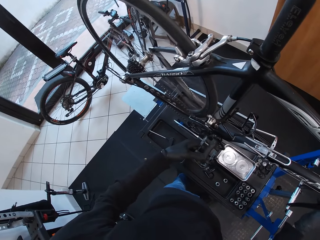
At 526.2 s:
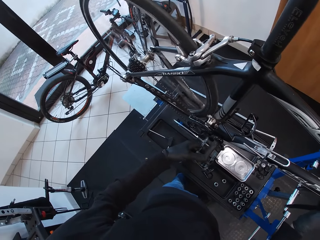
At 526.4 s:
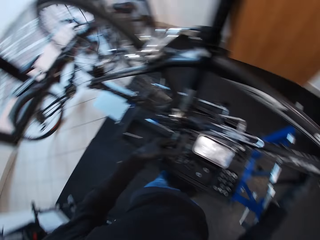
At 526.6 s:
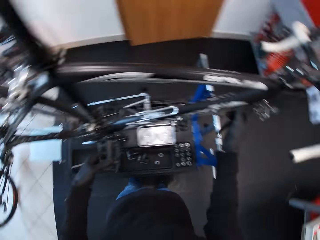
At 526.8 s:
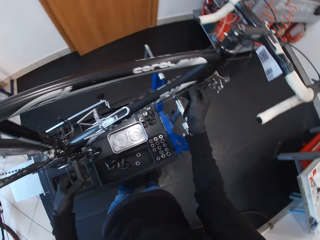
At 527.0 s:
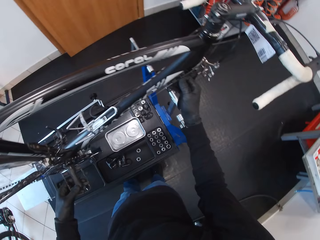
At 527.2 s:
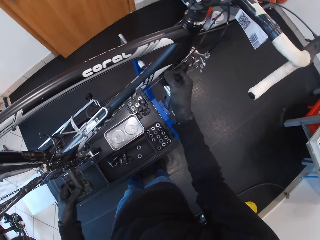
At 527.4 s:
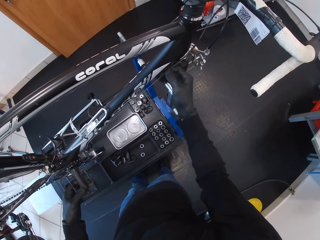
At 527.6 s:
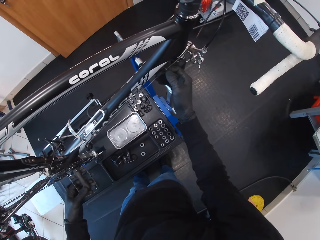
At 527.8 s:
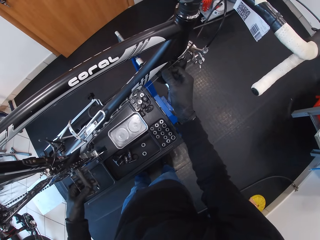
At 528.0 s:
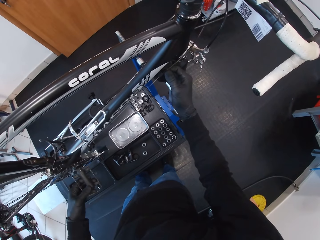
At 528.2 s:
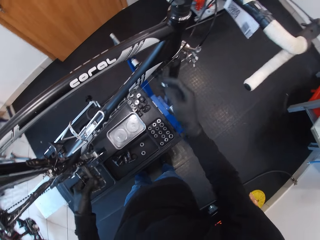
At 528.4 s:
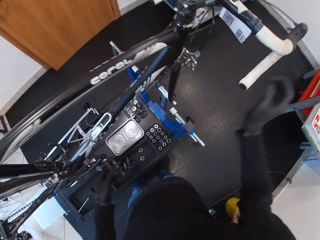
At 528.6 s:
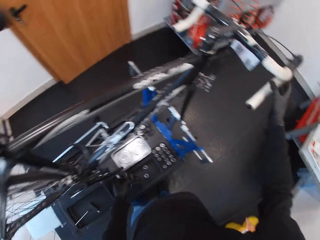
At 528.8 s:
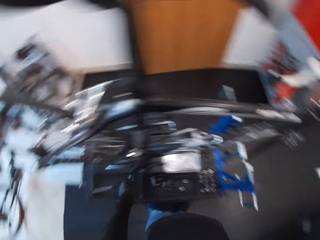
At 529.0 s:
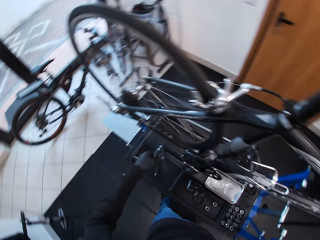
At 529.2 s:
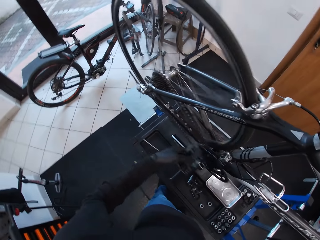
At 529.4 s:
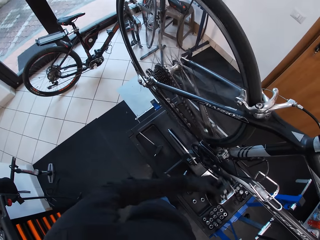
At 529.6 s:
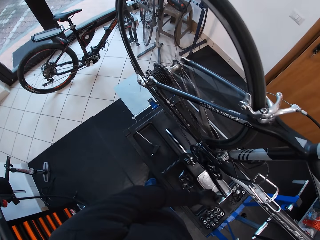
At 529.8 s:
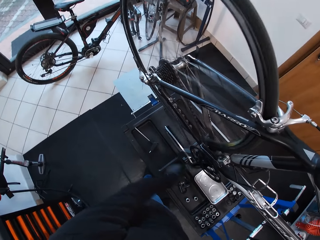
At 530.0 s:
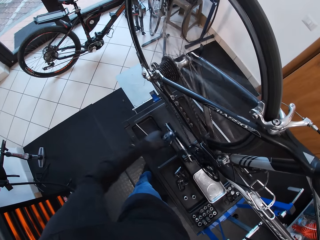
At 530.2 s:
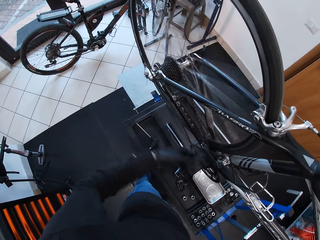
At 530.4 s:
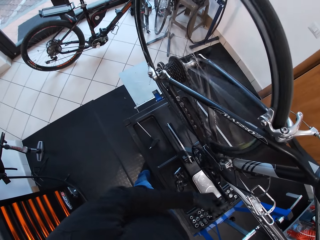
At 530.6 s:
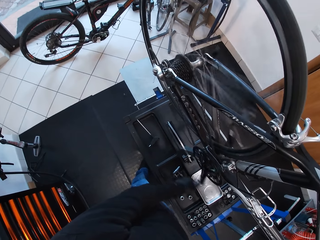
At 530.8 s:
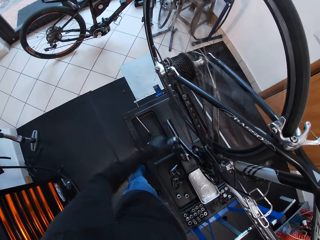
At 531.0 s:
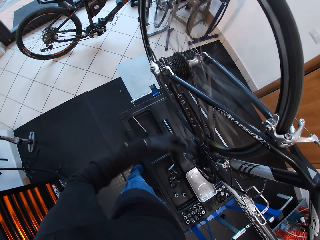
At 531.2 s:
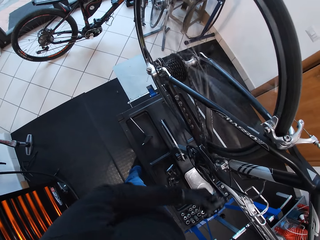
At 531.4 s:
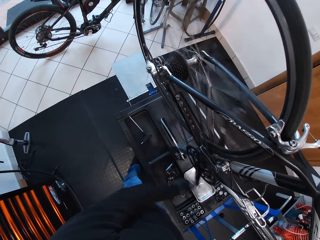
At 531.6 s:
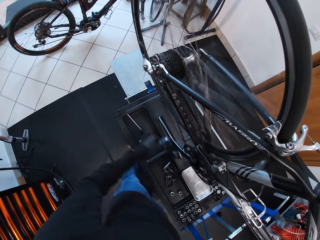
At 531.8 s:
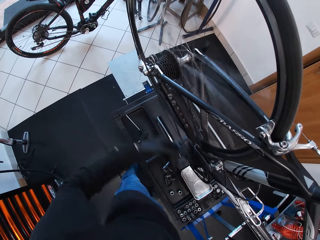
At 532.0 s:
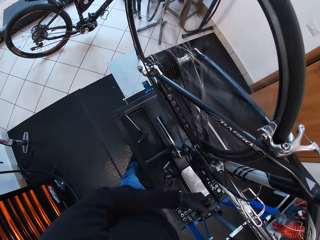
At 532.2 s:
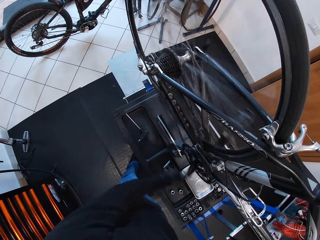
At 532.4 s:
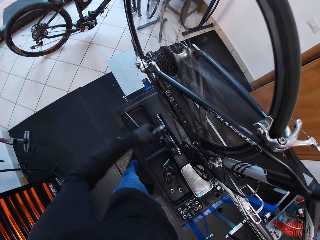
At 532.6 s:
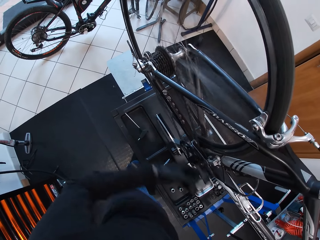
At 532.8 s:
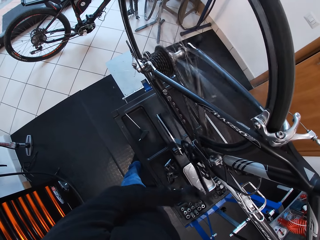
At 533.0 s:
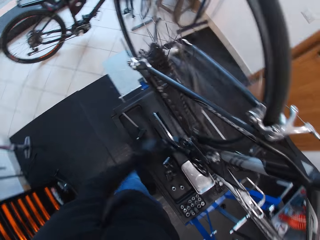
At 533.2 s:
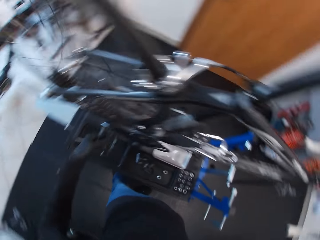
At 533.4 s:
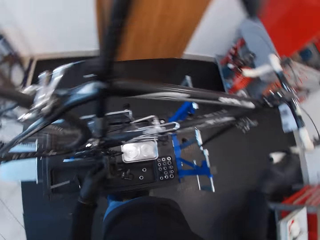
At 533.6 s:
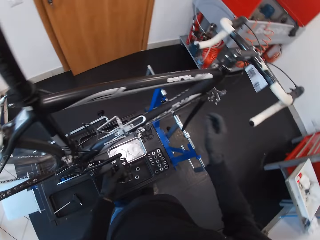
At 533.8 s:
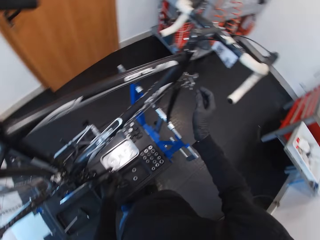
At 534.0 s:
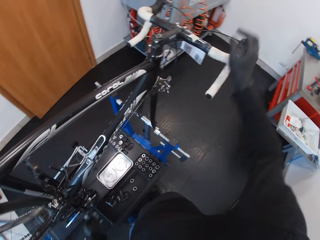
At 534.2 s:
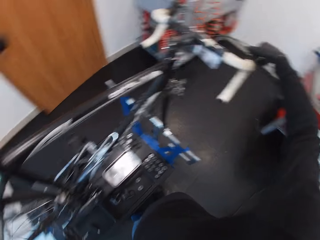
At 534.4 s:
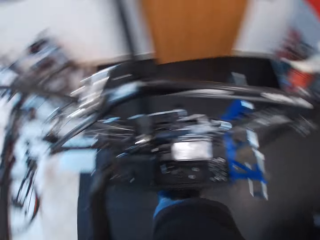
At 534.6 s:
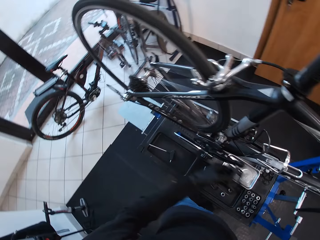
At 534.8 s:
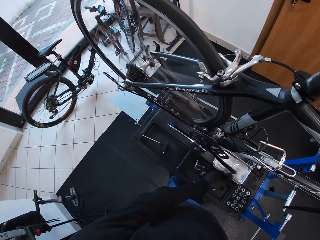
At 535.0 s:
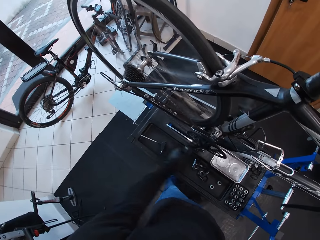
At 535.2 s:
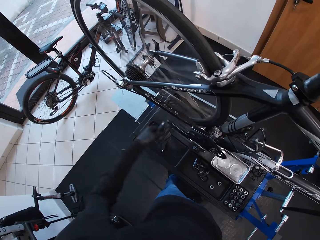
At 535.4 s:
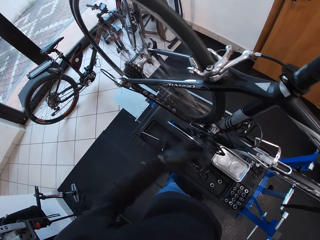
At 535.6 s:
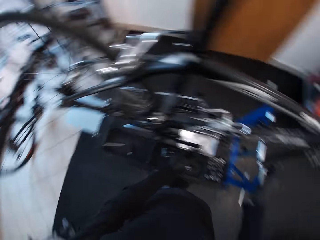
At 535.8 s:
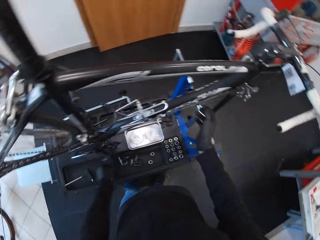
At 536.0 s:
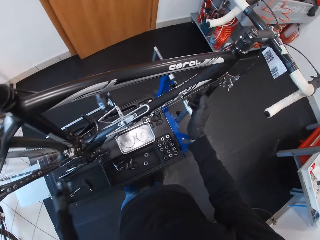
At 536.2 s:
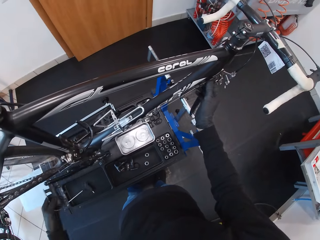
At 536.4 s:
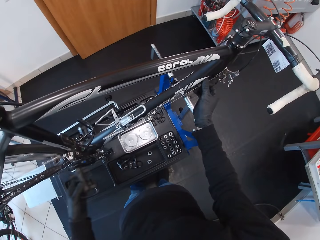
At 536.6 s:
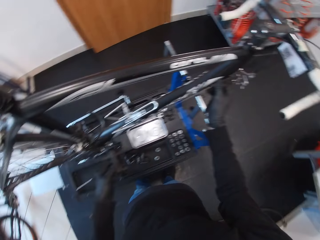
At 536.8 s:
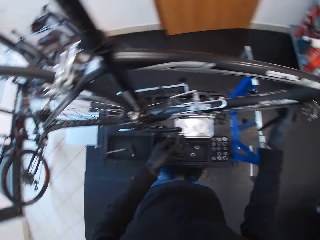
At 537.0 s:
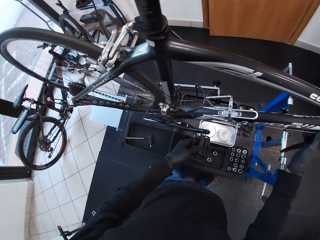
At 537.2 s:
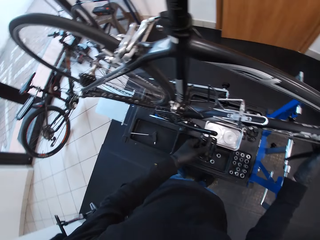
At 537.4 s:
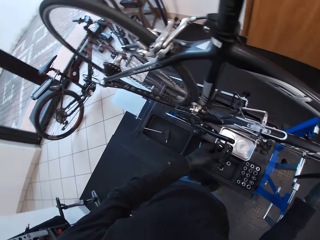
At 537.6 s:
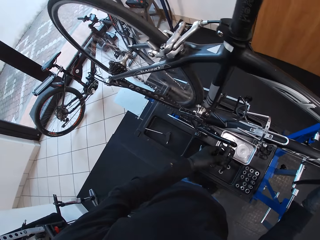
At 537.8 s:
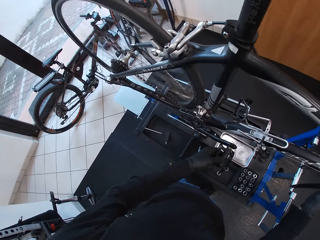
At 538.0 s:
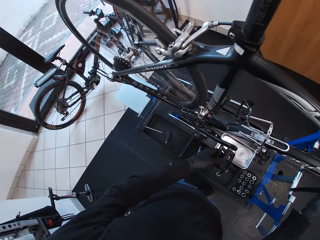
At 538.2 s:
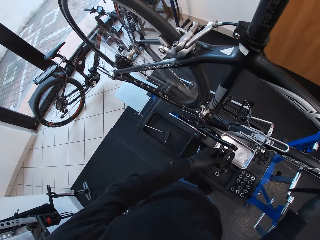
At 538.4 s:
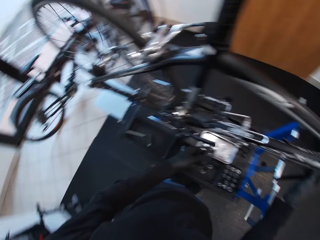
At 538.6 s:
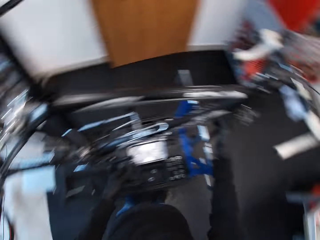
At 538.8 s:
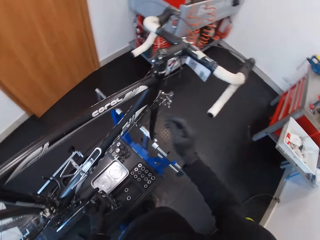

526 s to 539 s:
The camera wearer adjusts the cable on the bicycle with the right hand. They rotate the pedal with the left hand and spin the wheel using the pedal. They touch the brake pad and hold the handle with the right hand. They rotate the pedal with the left hand and spin the wheel using the pedals. They adjust the cable on the bicycle with the right hand. They spin the wheel using the pedal and look at the wheel.

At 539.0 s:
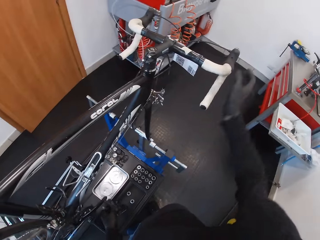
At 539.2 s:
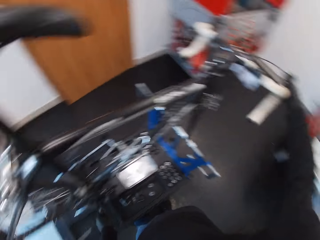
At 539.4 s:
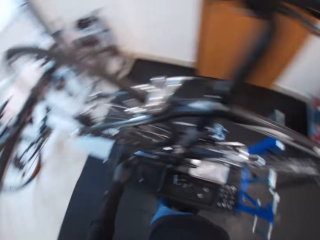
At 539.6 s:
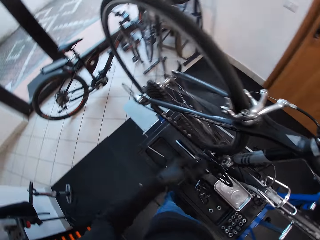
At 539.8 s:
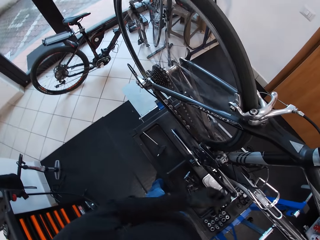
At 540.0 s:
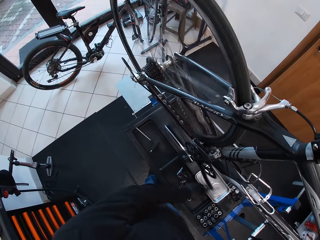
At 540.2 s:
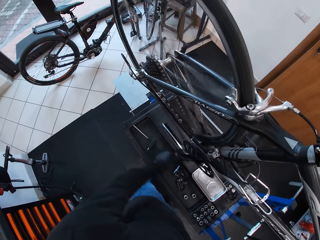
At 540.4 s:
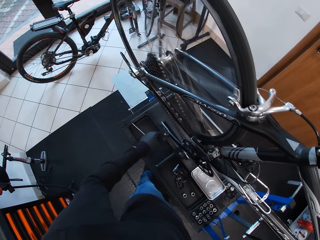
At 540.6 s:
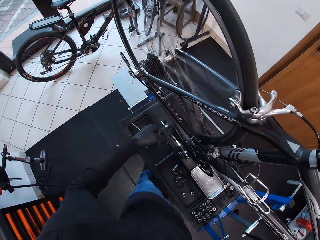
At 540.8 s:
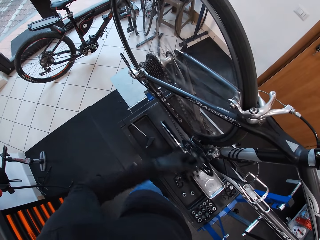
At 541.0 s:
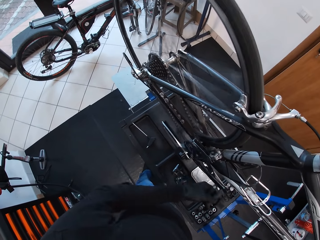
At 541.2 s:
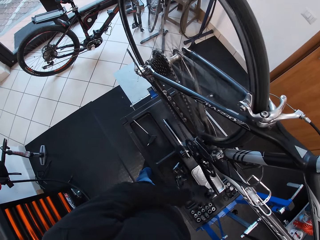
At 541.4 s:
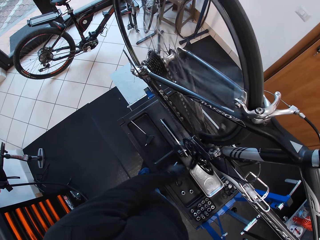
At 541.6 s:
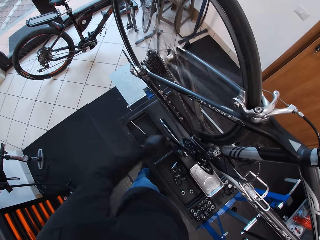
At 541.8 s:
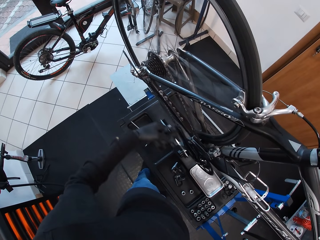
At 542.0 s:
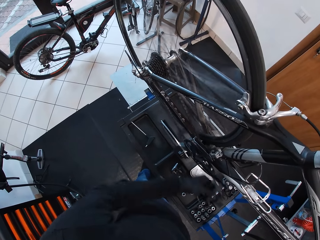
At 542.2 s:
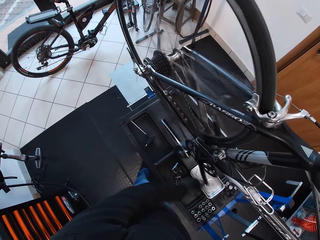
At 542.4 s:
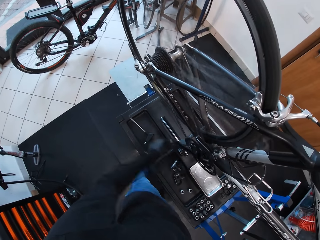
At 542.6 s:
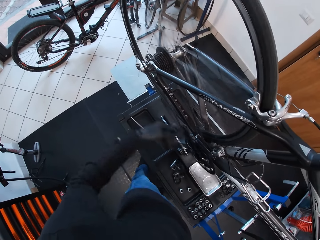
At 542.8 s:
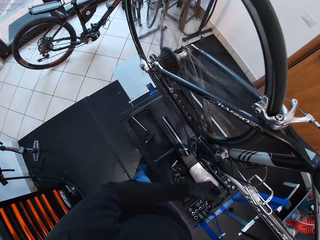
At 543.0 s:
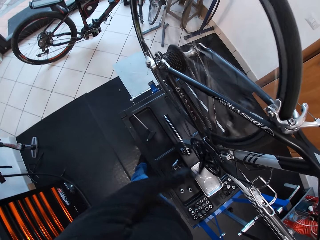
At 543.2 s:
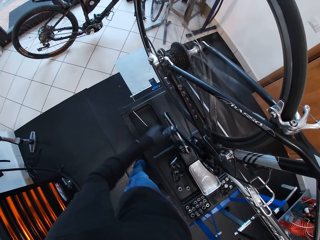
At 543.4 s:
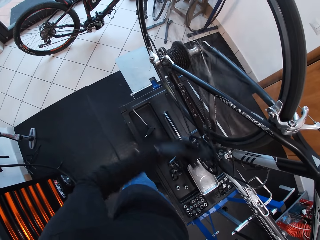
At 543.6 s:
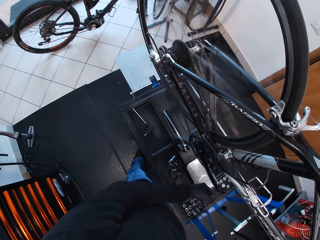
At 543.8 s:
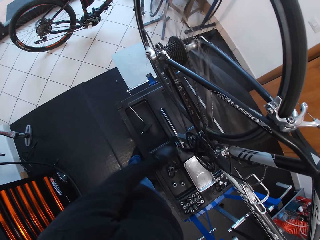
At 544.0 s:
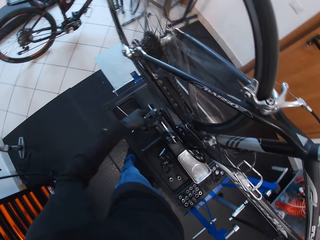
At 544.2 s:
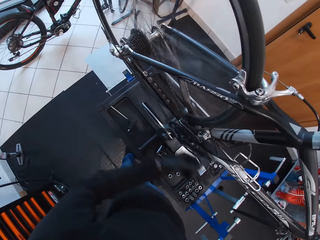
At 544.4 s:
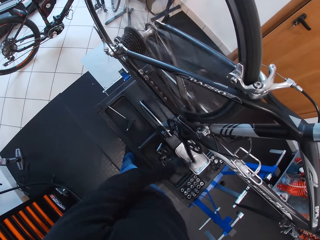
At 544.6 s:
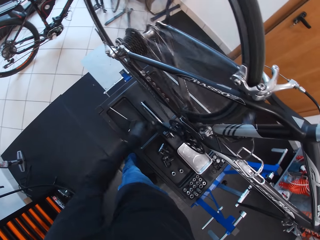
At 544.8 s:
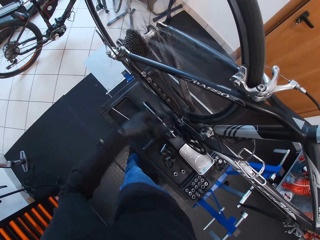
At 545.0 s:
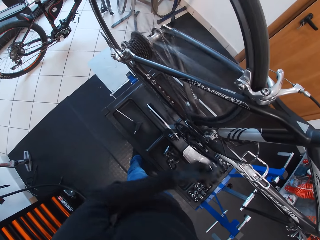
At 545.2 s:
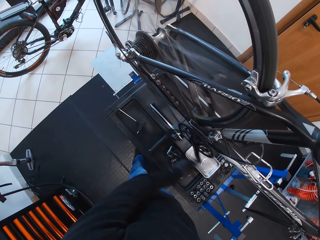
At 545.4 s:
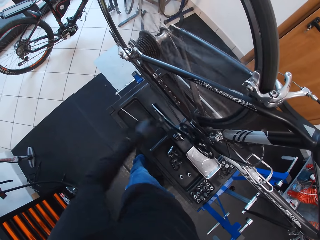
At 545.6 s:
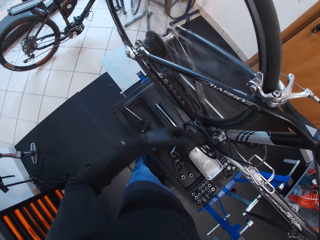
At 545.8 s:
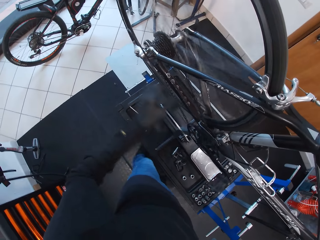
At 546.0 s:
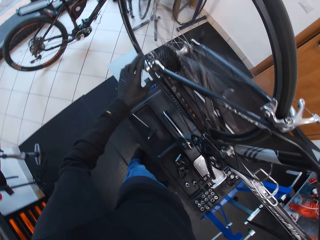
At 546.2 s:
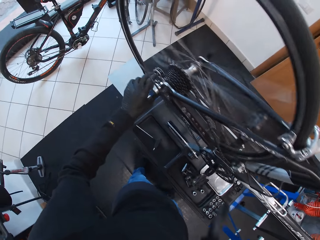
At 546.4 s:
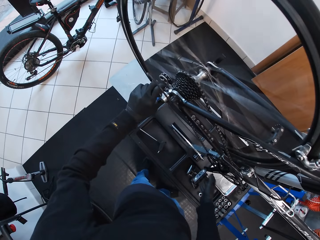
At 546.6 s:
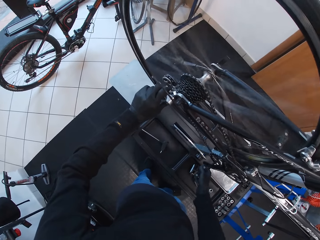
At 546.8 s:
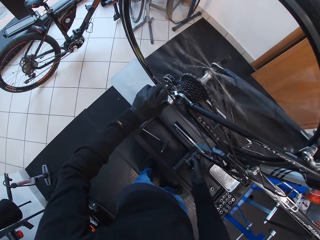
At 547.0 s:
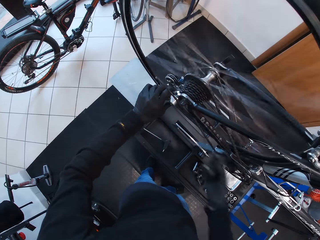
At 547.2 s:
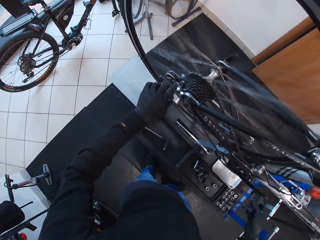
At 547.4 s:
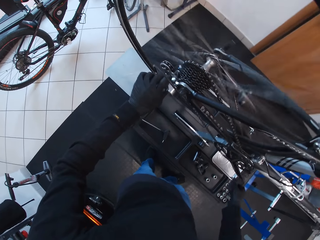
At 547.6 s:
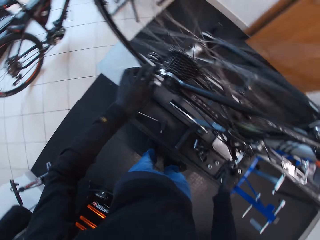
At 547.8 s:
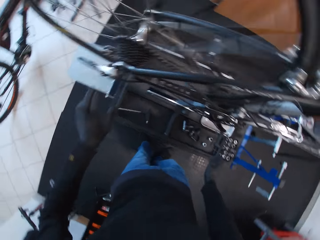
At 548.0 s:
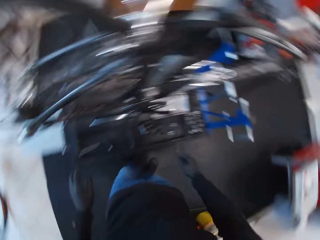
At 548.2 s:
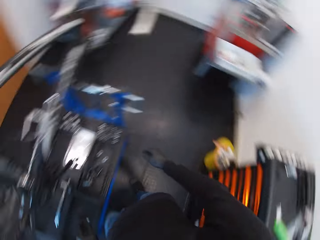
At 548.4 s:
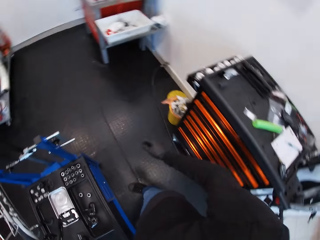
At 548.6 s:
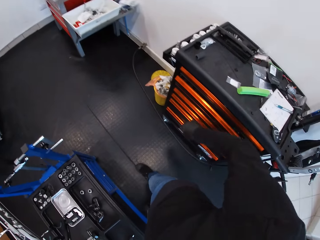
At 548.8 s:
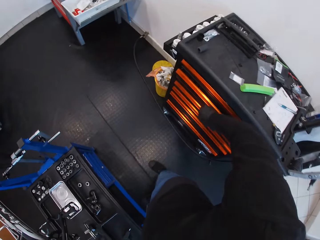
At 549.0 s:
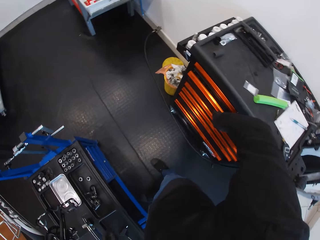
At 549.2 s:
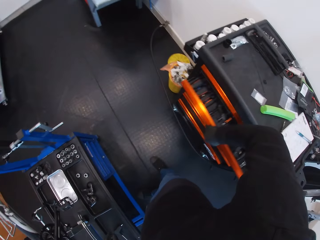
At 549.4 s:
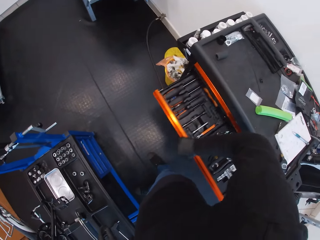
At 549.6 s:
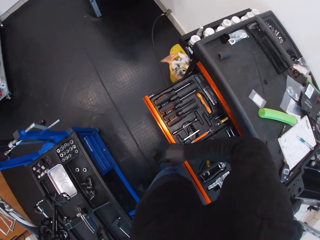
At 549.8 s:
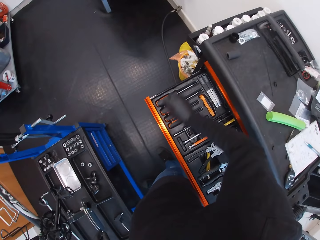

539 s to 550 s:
The camera wearer touches the brake pad. They rotate the pedal with the left hand and spin the wheel using the pedal. They hold the rear derailleur with the left hand, fix the wheel, and rotate the pedal with the right hand. They turn around and open the drawer with the right hand.
